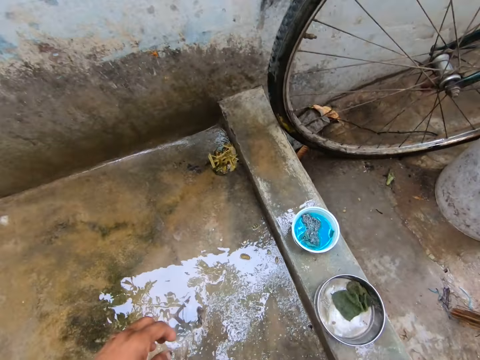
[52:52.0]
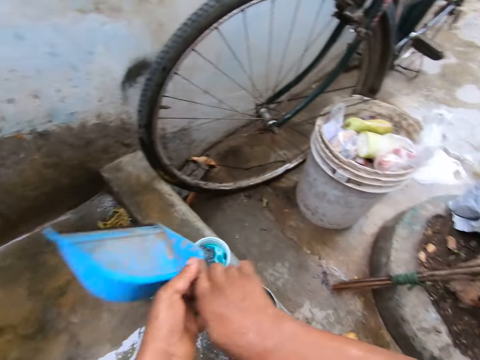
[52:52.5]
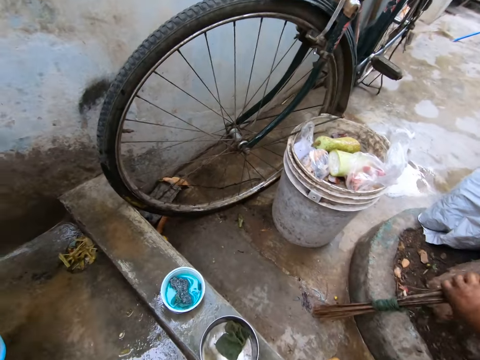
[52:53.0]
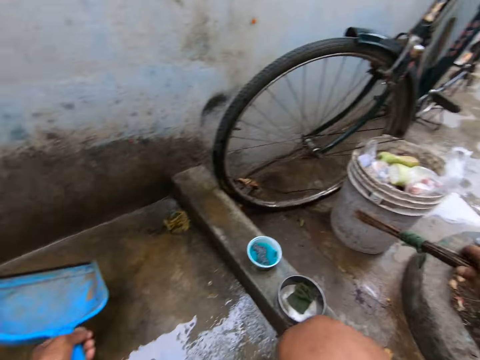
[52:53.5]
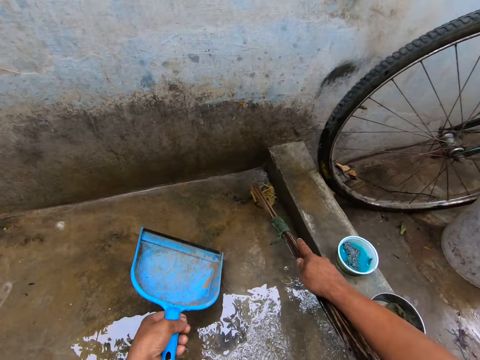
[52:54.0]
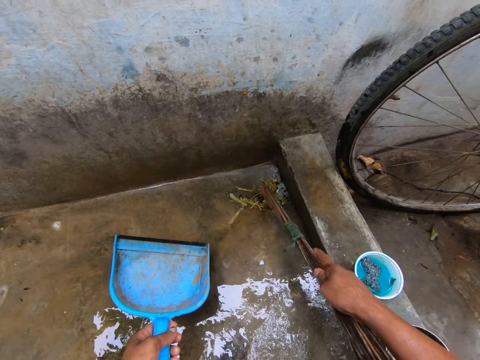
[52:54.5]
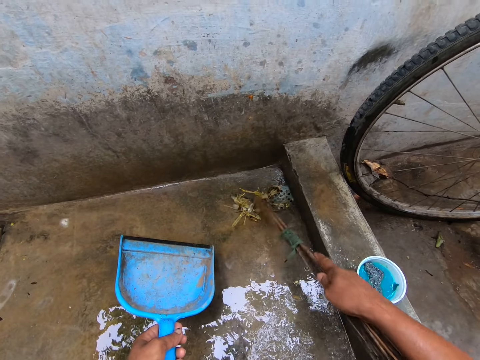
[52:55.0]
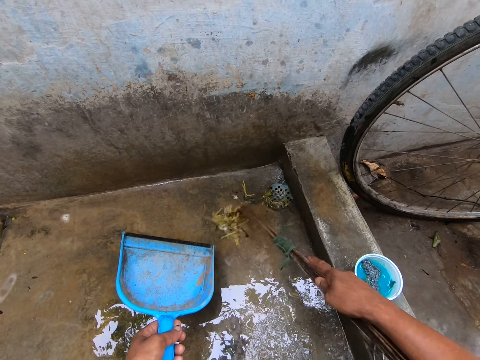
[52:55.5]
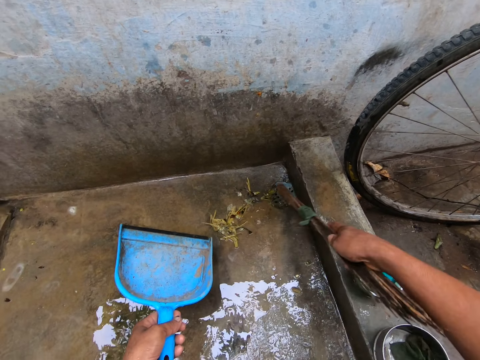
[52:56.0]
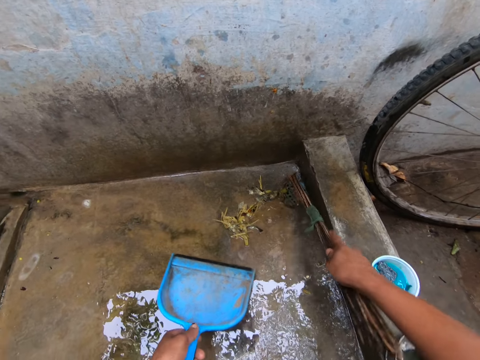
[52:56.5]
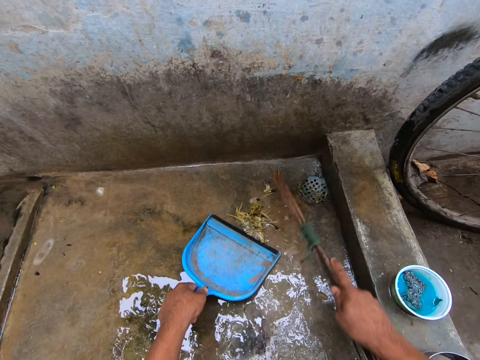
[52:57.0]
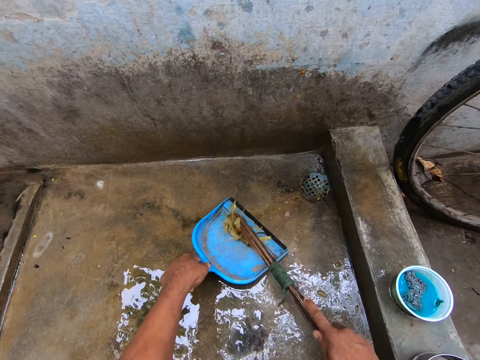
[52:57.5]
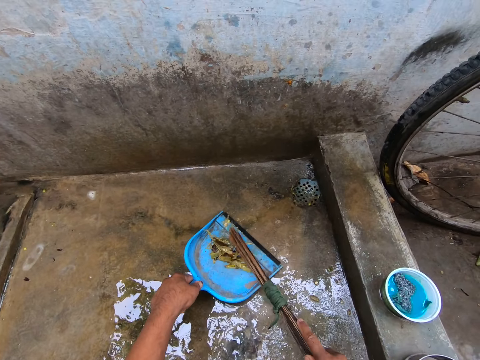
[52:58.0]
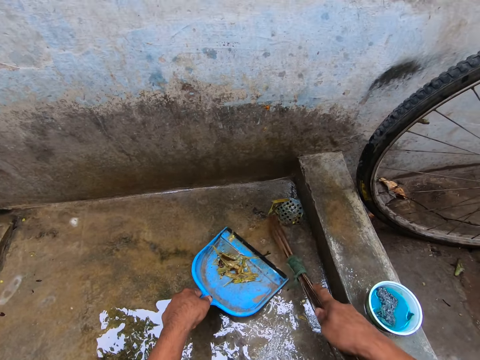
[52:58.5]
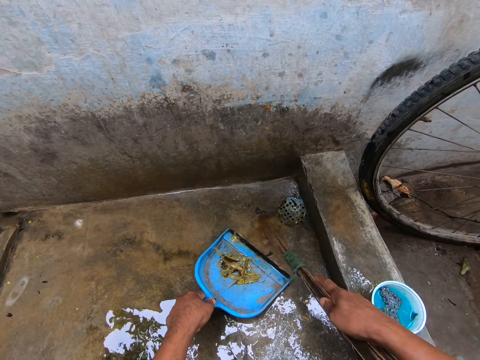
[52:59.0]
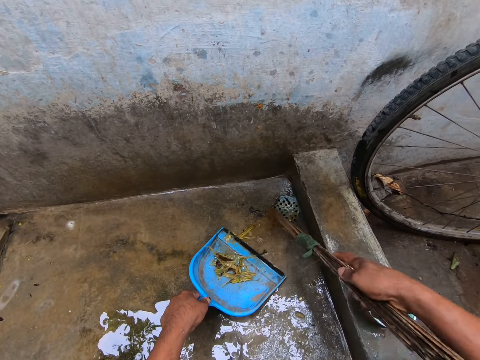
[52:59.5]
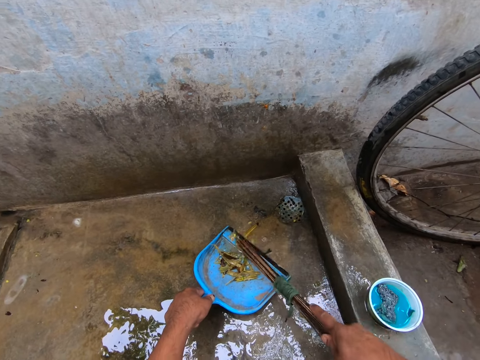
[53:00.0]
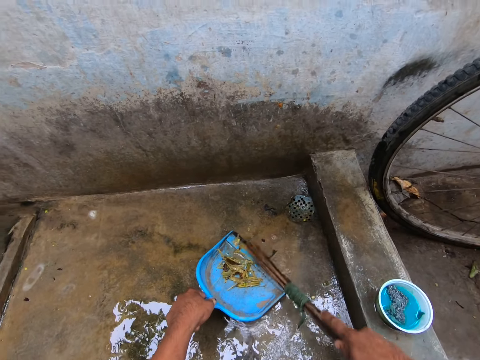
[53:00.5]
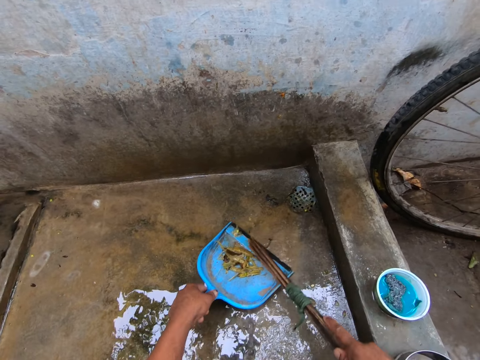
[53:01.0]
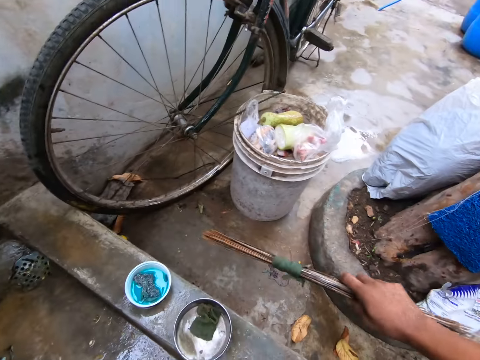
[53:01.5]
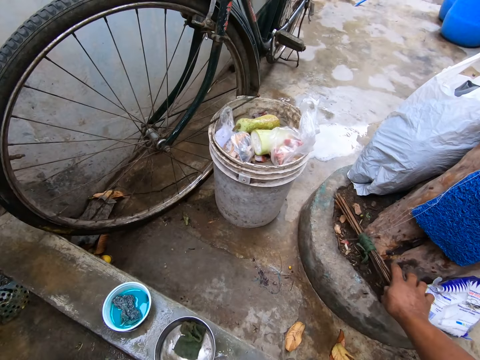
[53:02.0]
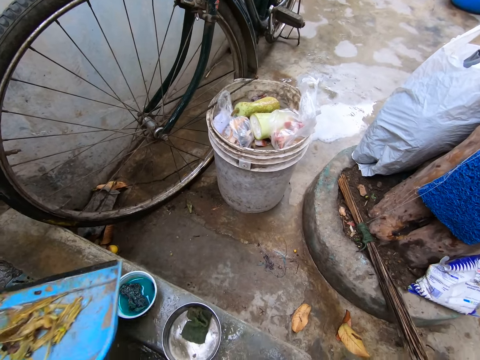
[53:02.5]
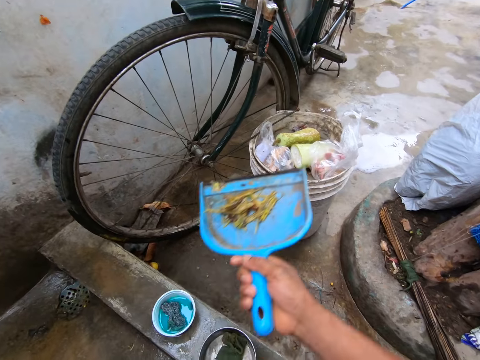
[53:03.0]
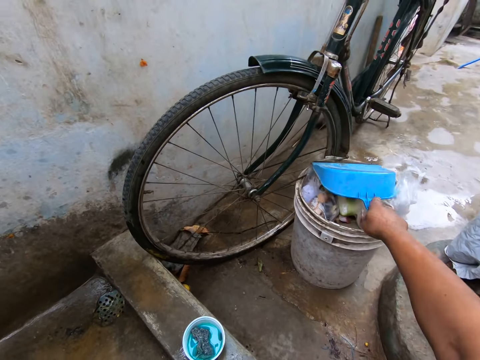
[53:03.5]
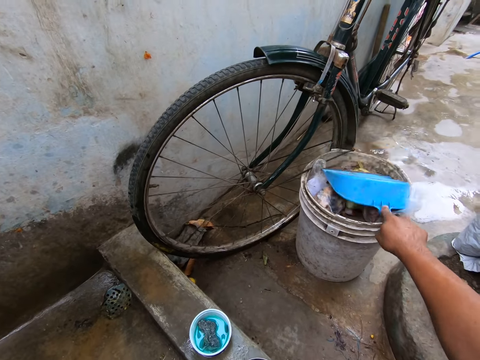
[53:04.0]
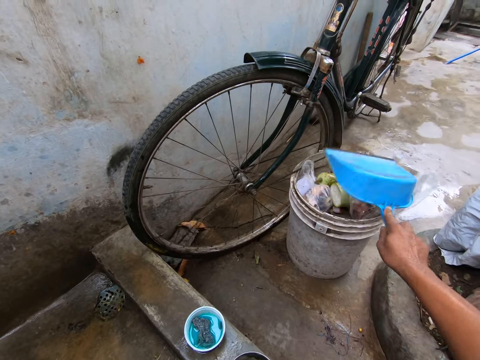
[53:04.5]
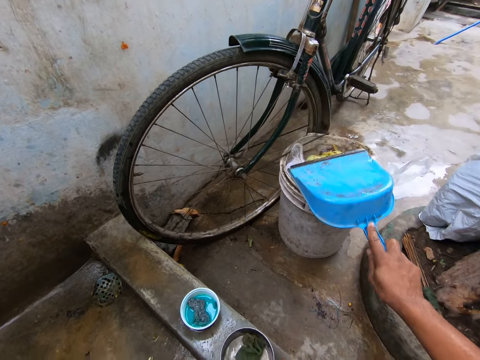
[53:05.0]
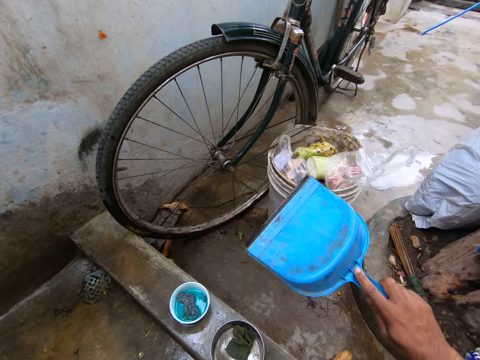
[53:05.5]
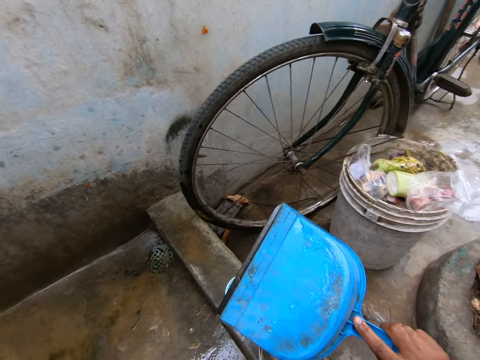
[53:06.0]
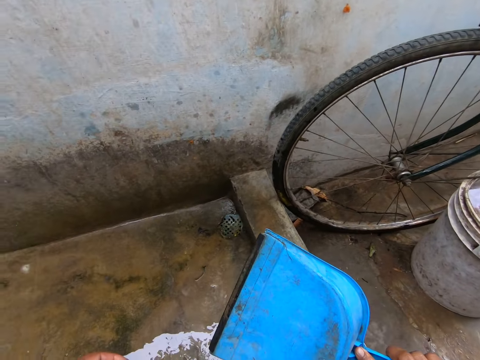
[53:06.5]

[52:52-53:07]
The camera wearer picks up the dustpan. He places the dustpan in his left hand. He picks up the broom. He sweeps the floor with the broom. He sweeps the dirt onto the dustpan with the broom. He places the broom on the sand. He throws the dirt in the litter bucket. He inspects the dustpan.

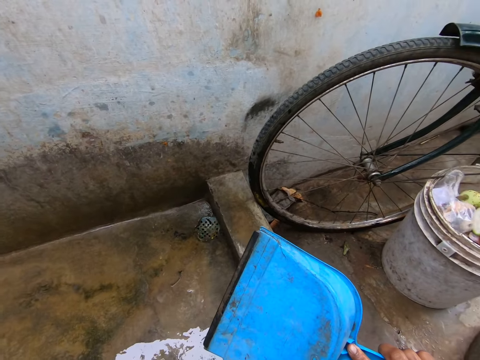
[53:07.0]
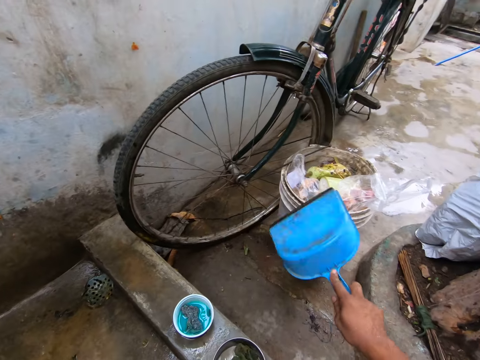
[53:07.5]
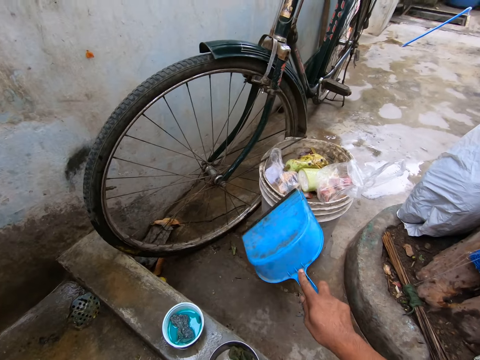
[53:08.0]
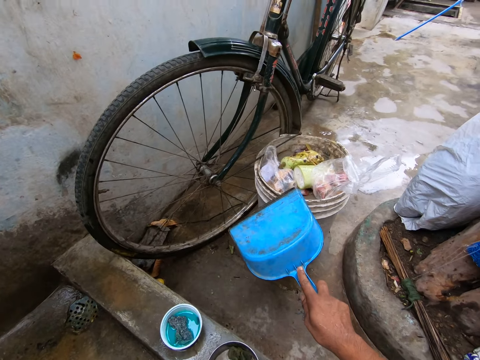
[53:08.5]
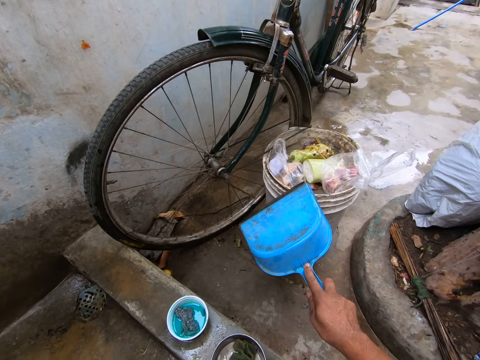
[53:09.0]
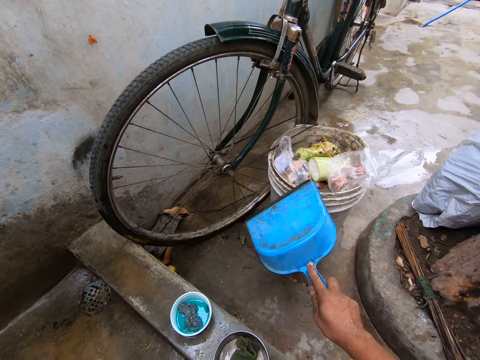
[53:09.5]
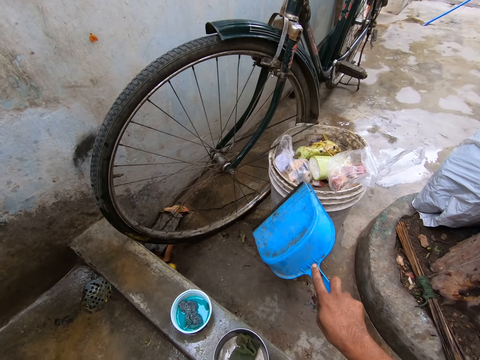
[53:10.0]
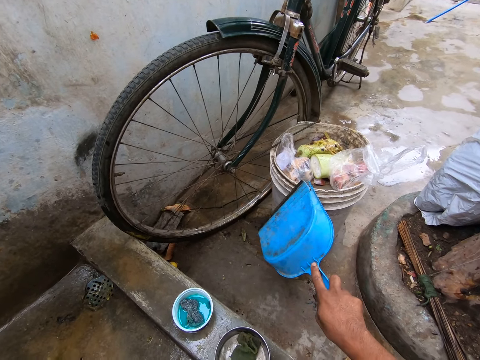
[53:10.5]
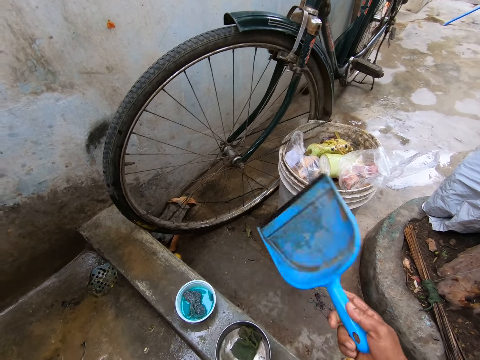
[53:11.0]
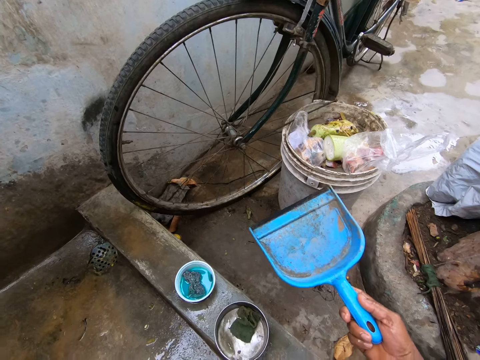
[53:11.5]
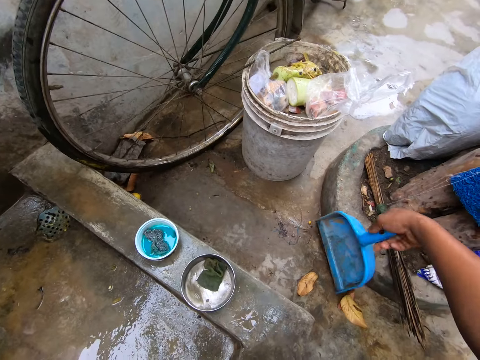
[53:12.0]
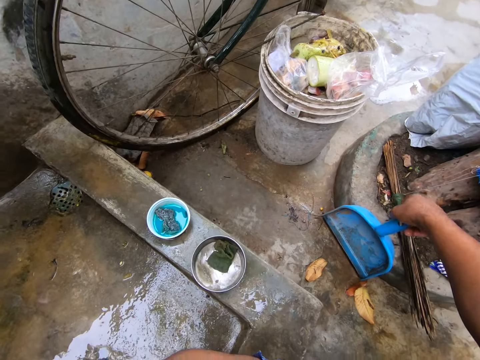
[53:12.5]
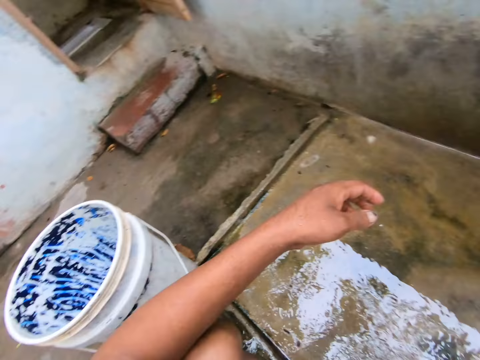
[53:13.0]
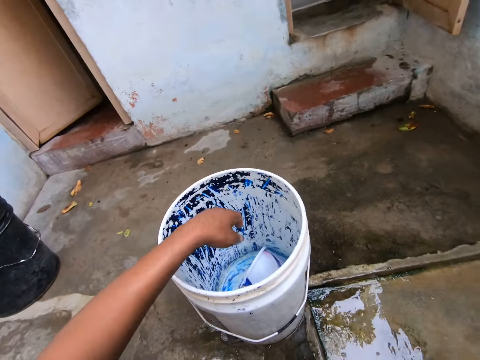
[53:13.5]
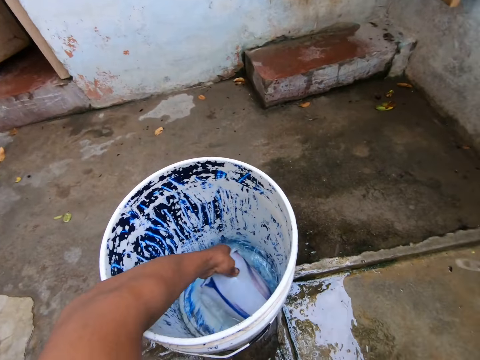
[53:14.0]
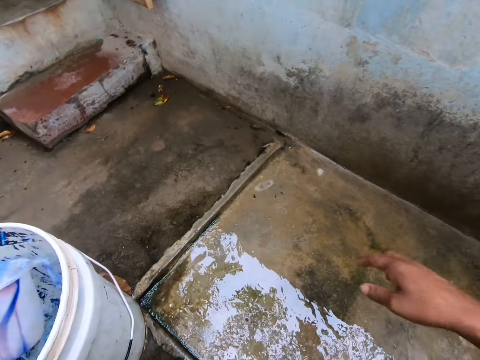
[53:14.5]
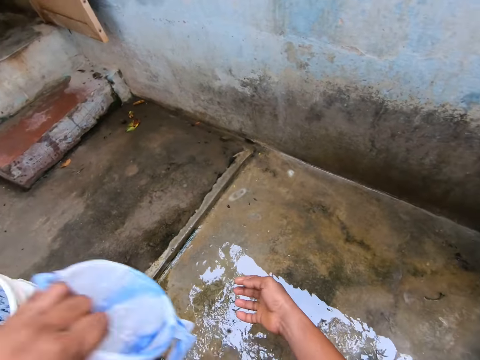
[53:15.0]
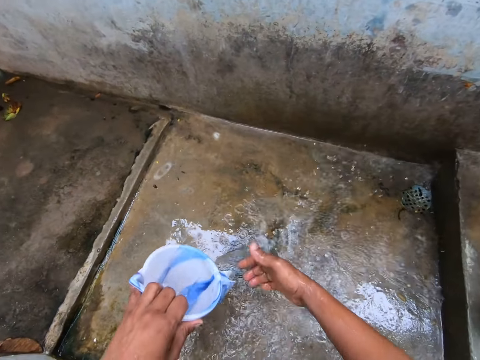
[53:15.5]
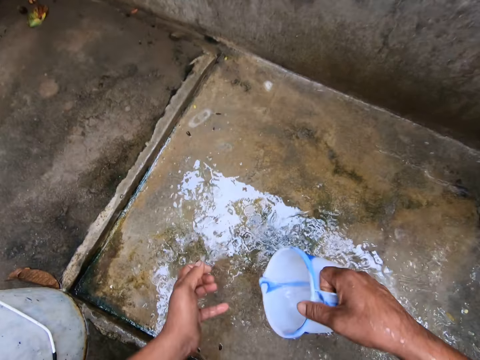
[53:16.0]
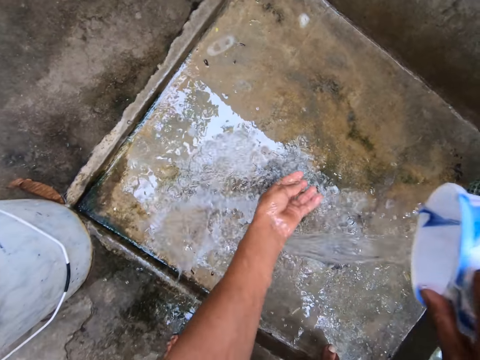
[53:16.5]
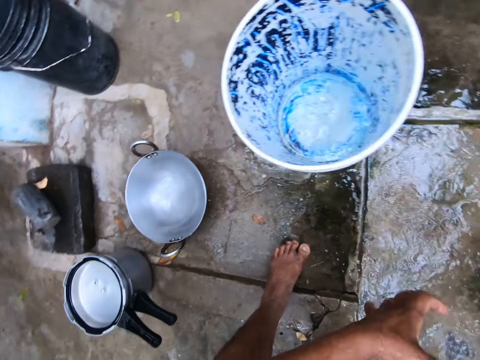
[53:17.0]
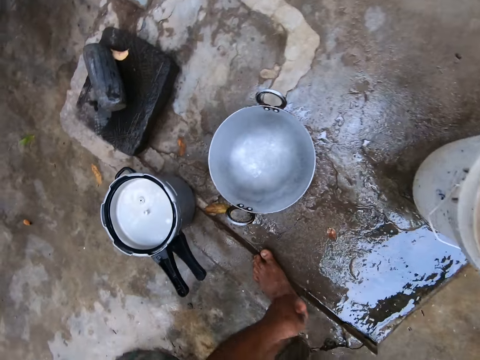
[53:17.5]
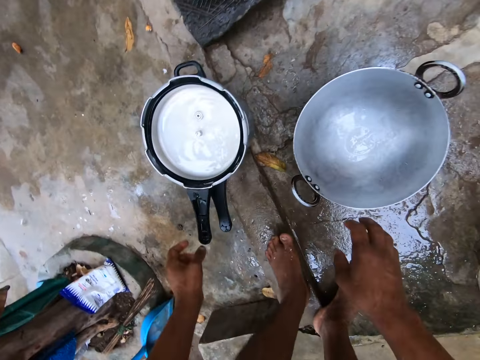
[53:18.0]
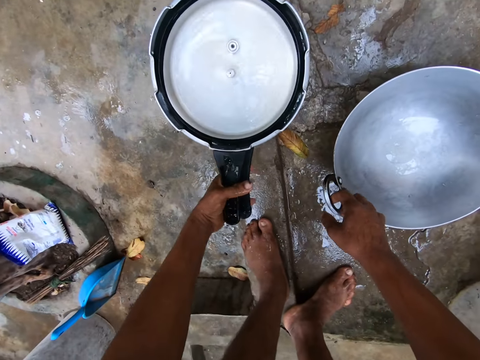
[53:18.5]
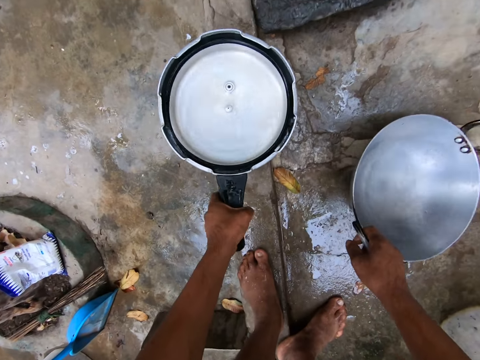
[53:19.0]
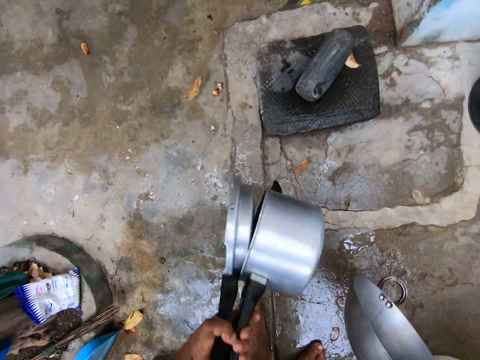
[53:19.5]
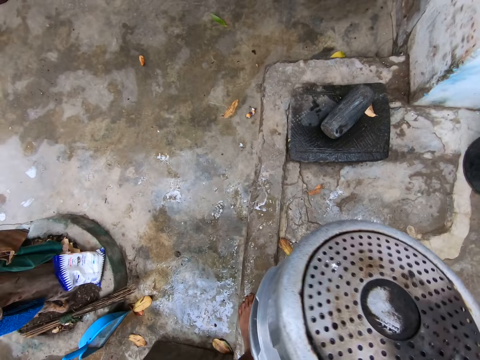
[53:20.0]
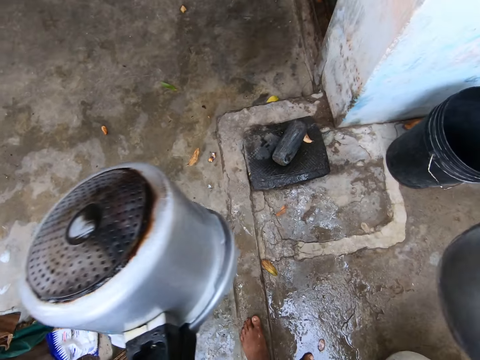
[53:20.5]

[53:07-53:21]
The camera wearer hits the dustpan on the bucket. He inspects the dustpan. He leans the dustpan against the floor. He fetches water with the jug in the bucket. He rinses his hands. He moves towards the utensils. He picks up the pressure cooker and the deep frying pan.
